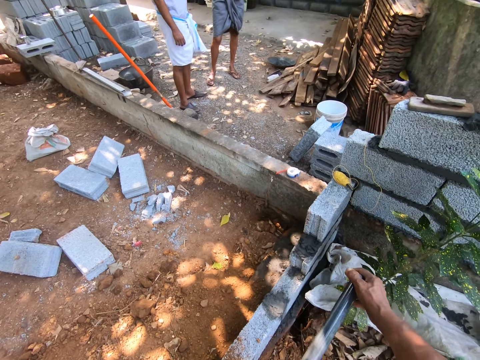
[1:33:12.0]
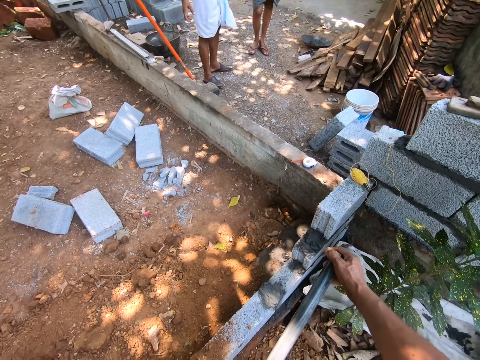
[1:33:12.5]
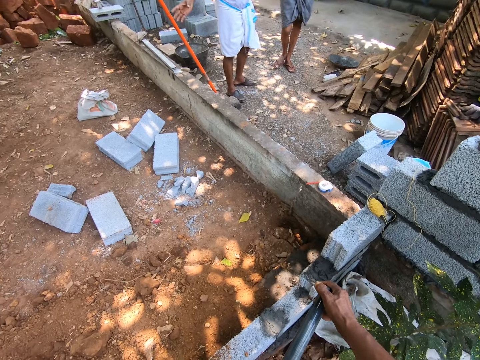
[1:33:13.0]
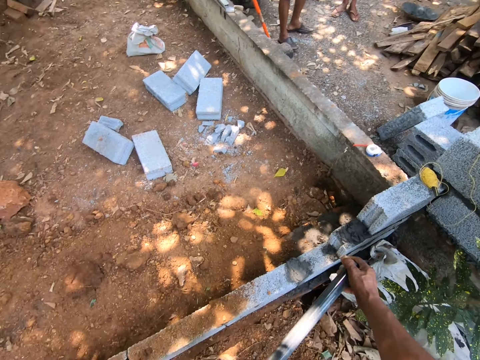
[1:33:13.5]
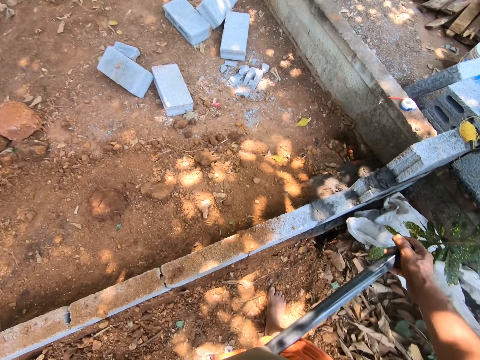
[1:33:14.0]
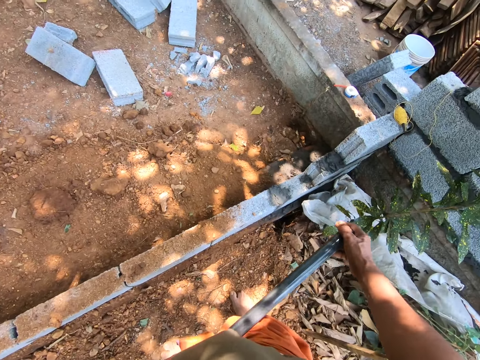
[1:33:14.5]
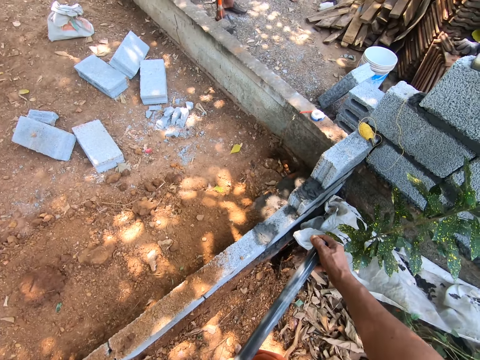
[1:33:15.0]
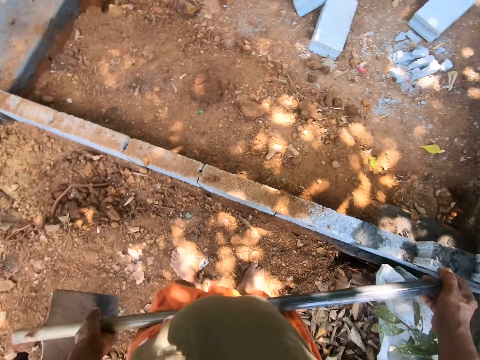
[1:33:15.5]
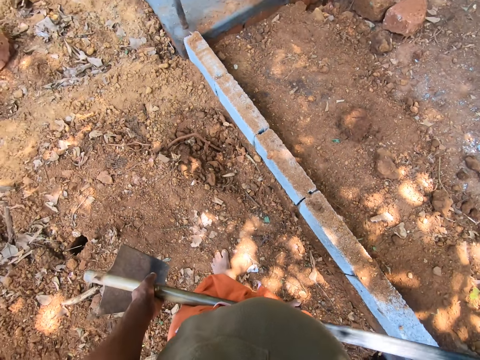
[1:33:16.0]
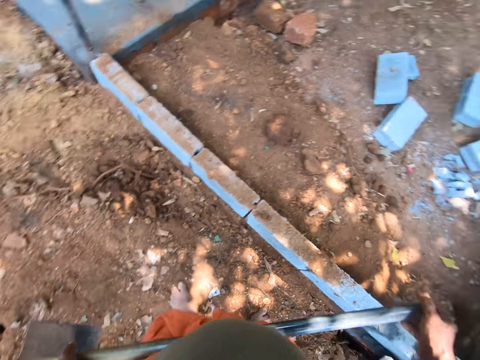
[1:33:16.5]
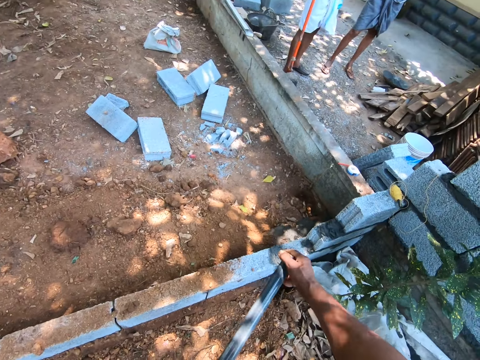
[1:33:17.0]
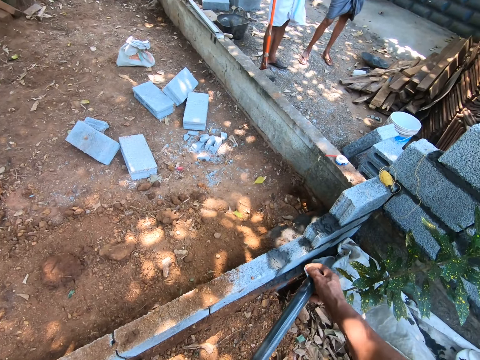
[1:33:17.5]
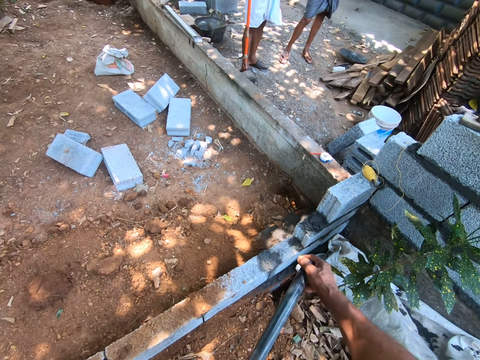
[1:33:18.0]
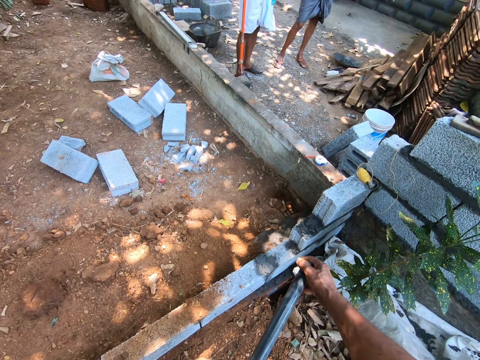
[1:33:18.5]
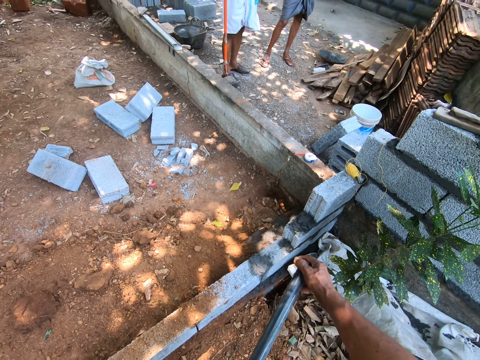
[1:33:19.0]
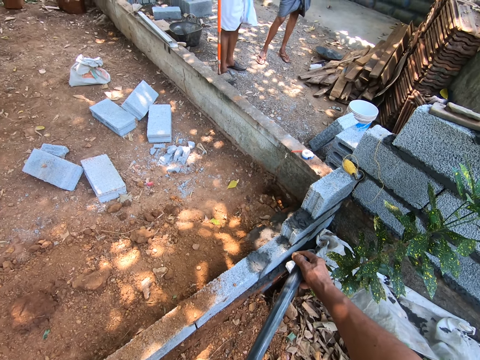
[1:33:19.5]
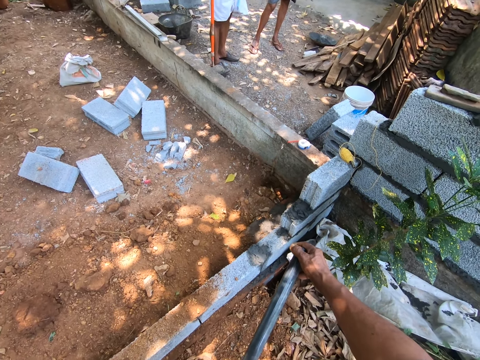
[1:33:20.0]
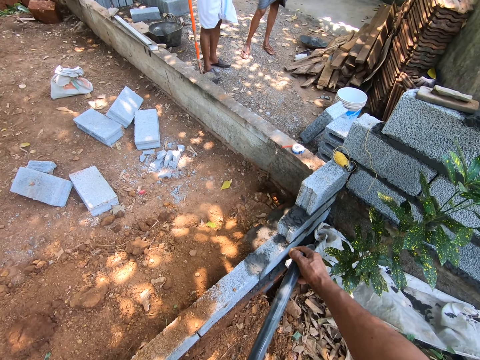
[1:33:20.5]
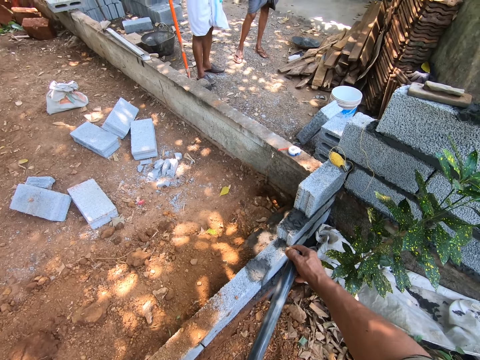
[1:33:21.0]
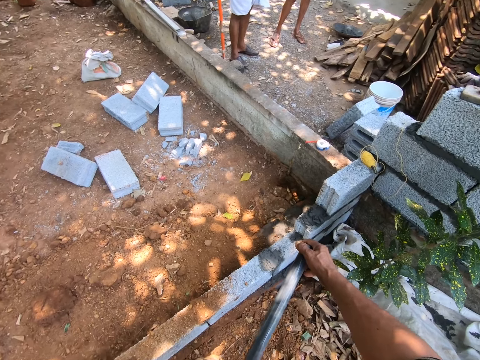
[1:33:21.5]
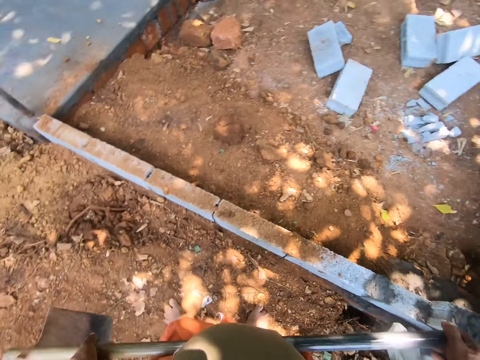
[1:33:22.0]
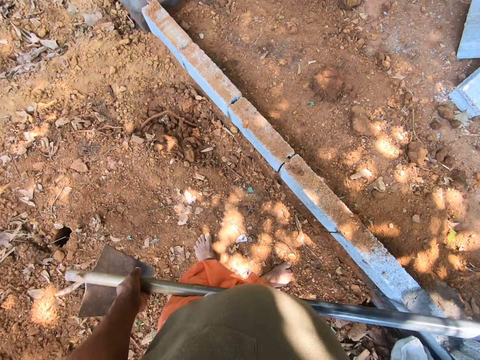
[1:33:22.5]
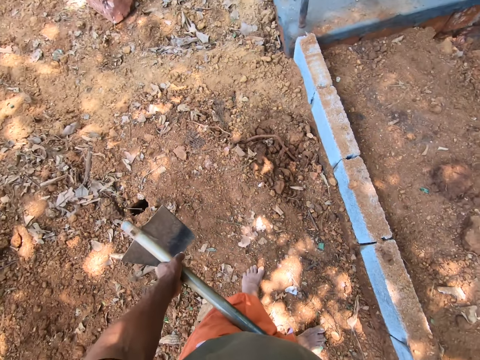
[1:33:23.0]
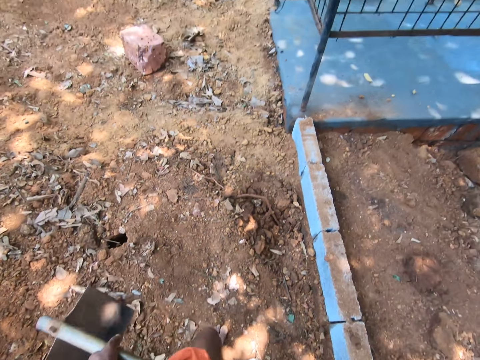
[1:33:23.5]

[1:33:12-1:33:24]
The camera wearer looks around.

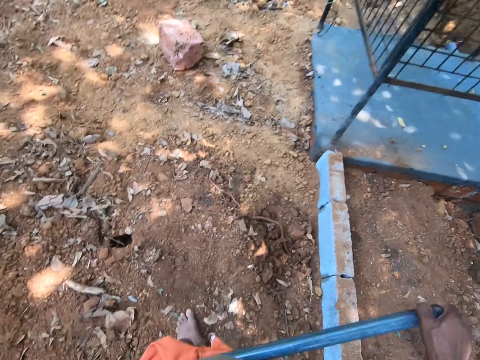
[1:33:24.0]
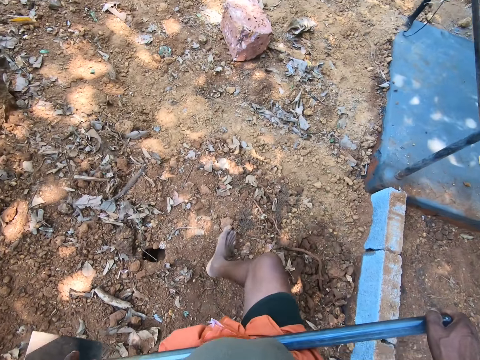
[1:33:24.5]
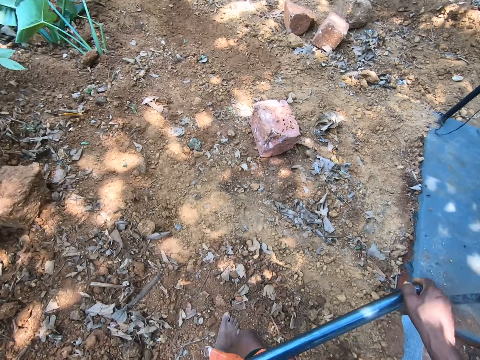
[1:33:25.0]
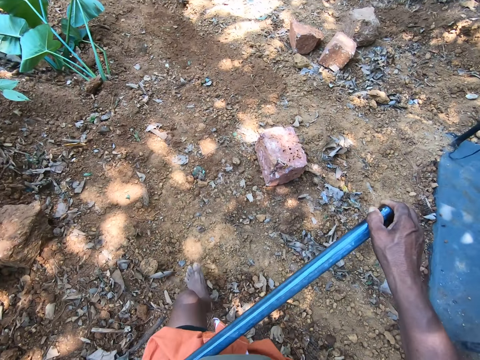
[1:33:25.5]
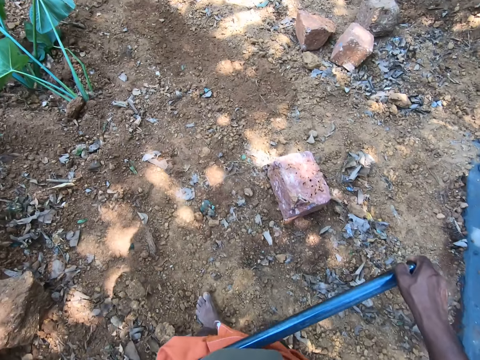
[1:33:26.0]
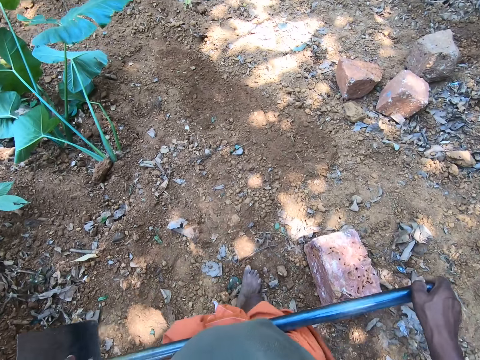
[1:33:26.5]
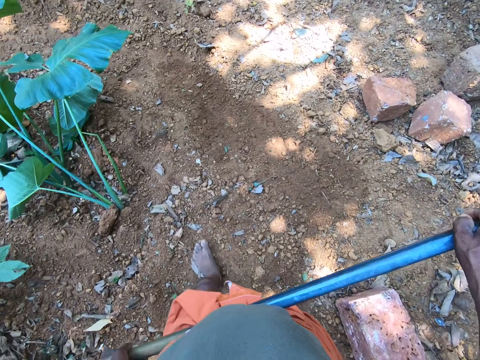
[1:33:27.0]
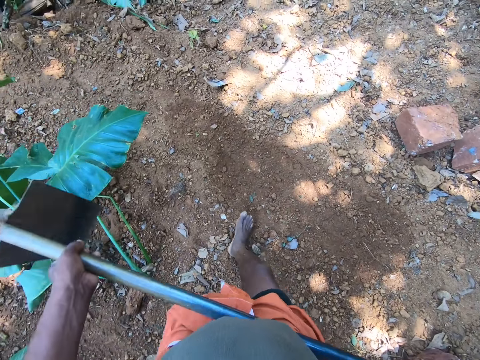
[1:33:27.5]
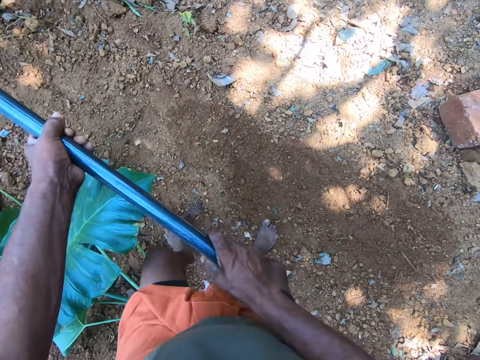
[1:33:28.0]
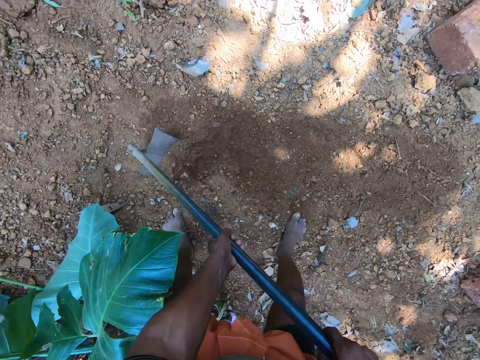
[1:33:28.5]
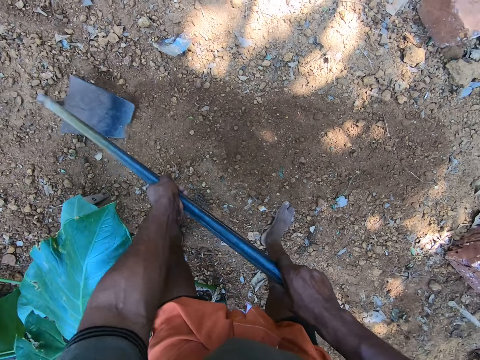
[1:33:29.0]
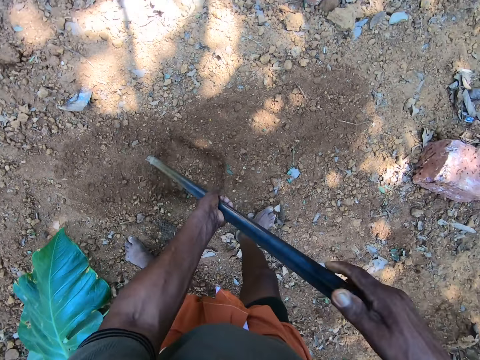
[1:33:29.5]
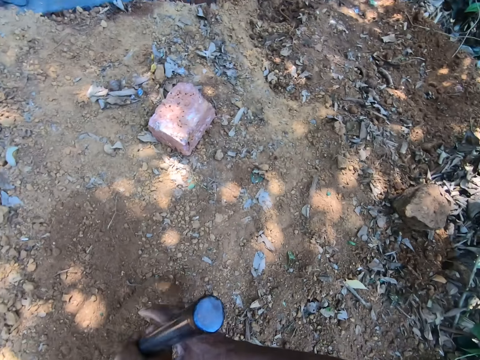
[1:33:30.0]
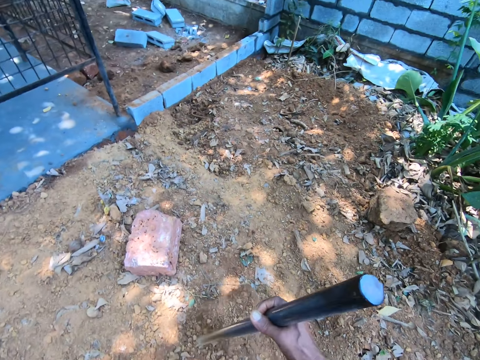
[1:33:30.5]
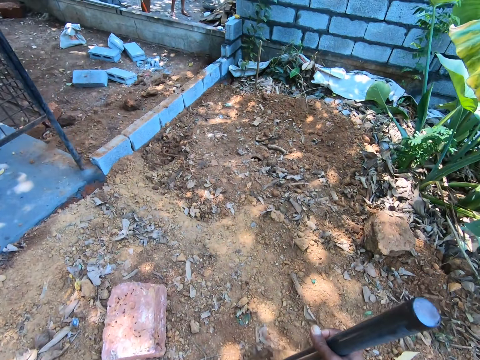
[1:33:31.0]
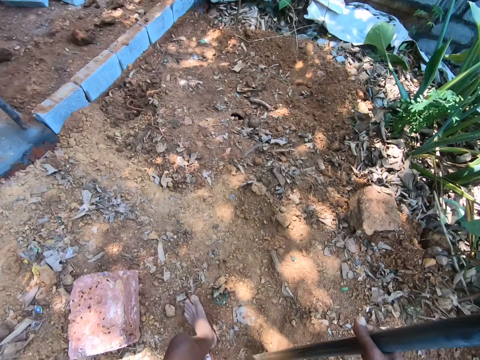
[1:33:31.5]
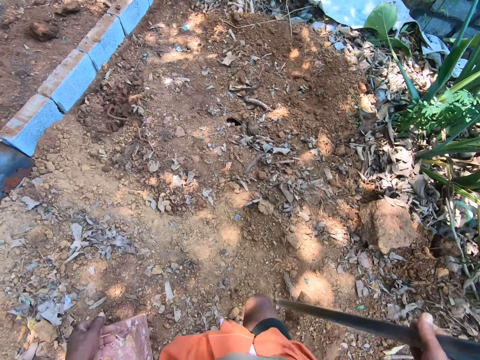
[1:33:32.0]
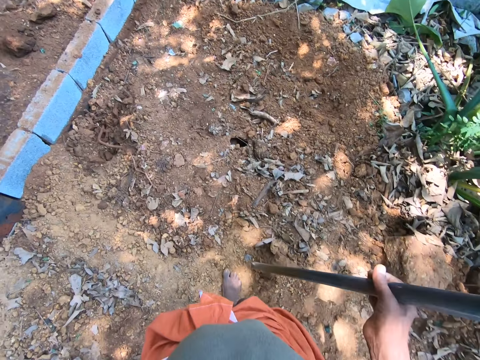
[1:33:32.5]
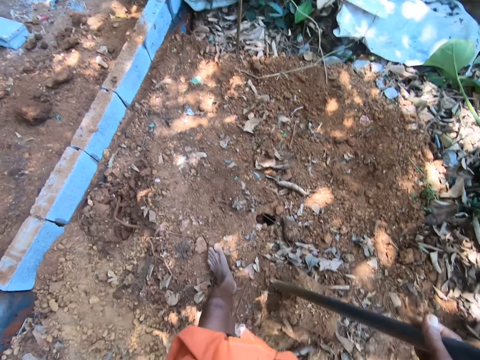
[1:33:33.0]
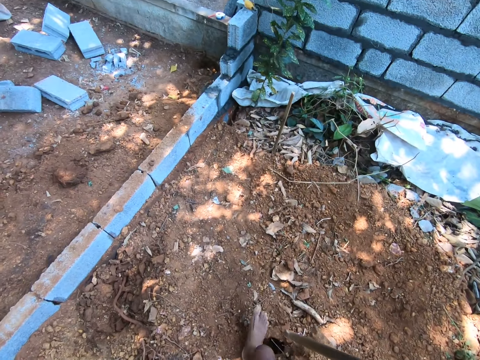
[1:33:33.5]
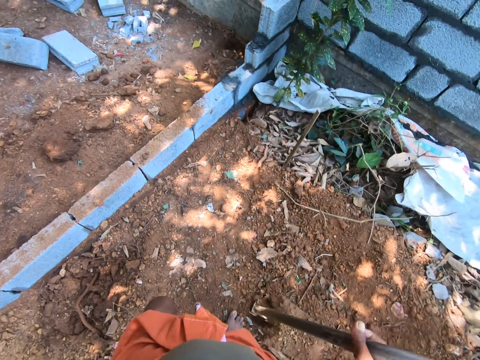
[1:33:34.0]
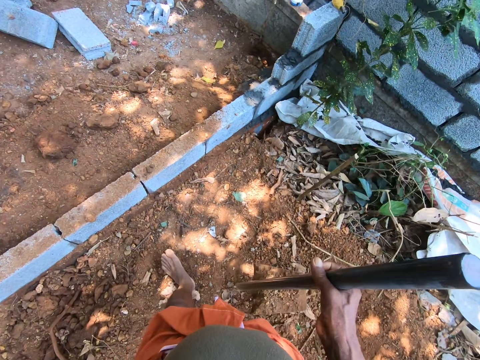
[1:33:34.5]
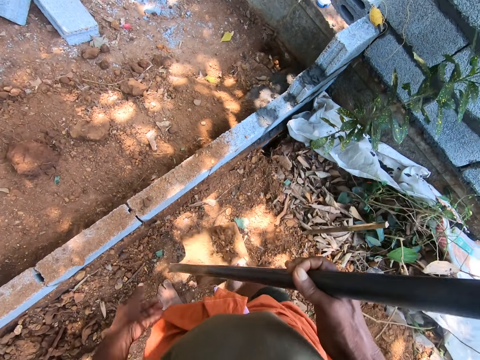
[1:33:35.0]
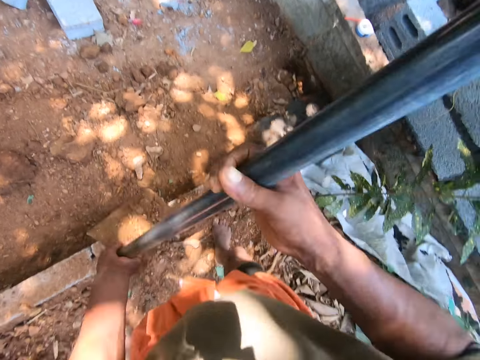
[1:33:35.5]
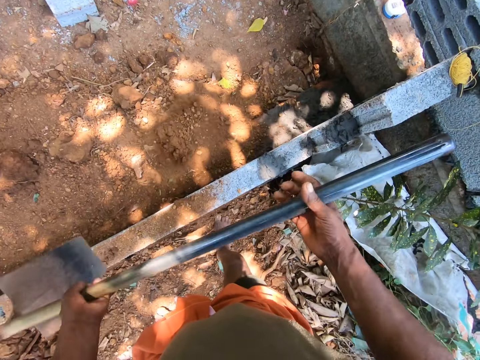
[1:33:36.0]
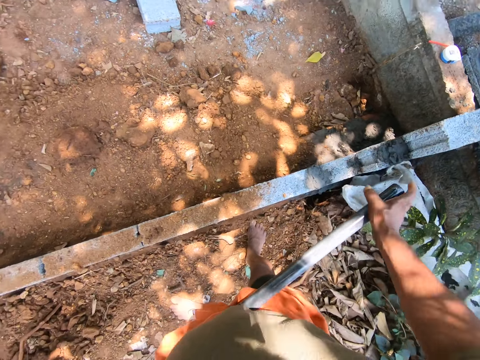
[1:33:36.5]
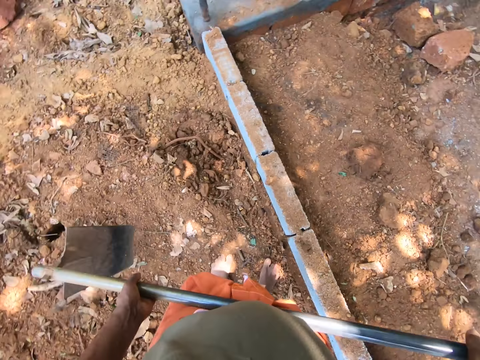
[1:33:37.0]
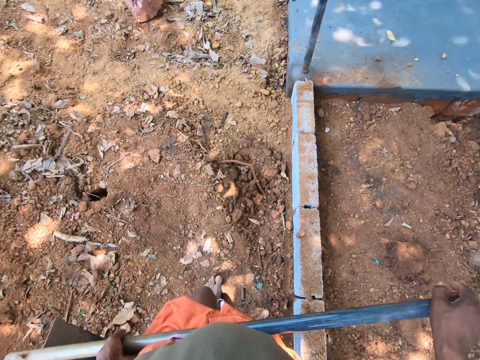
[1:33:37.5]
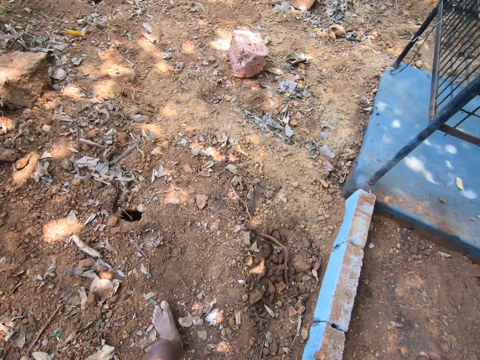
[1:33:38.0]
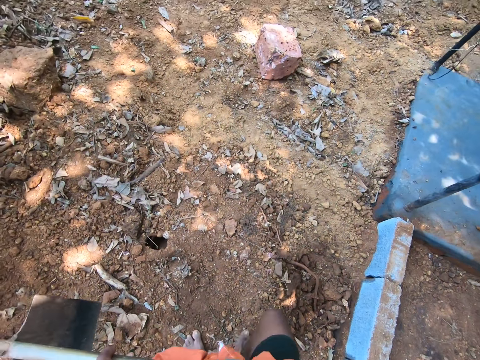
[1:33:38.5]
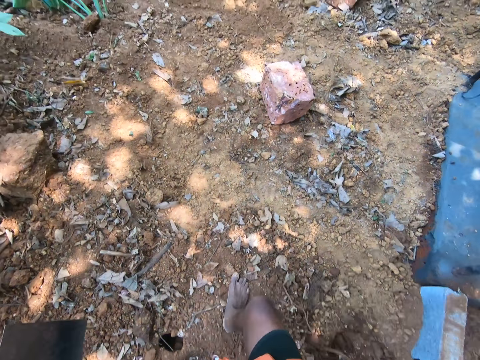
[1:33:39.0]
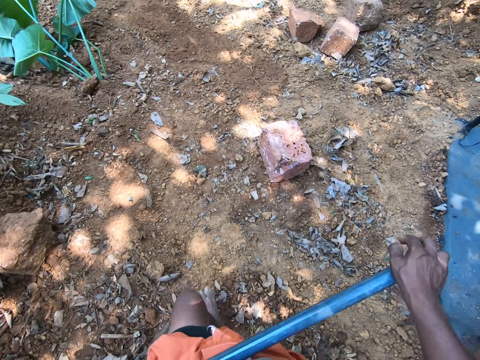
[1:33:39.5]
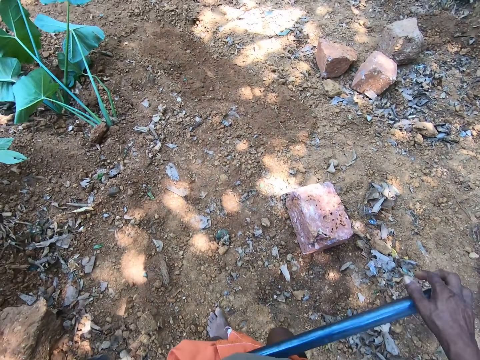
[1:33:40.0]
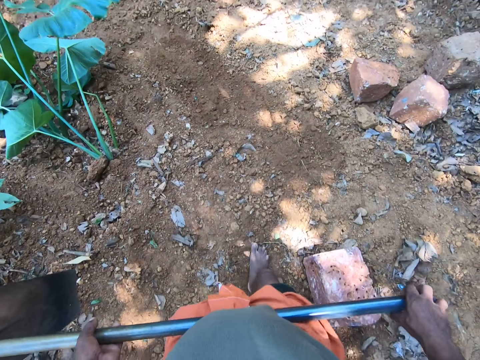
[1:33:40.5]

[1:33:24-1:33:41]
The camera wearer walks around. He packs sand from the ground with the hoe in his hands. He digs the ground. He walks around. He pours the sand in the hoe on the ground with both hands. He walks around.
